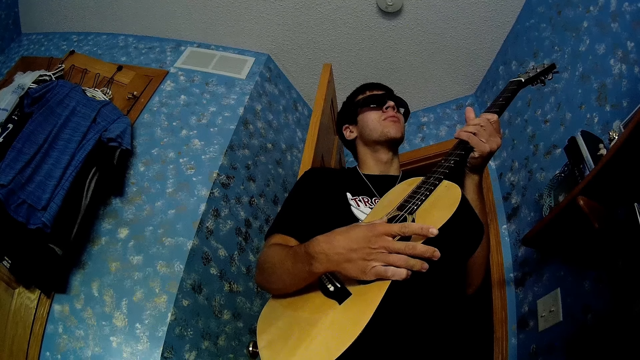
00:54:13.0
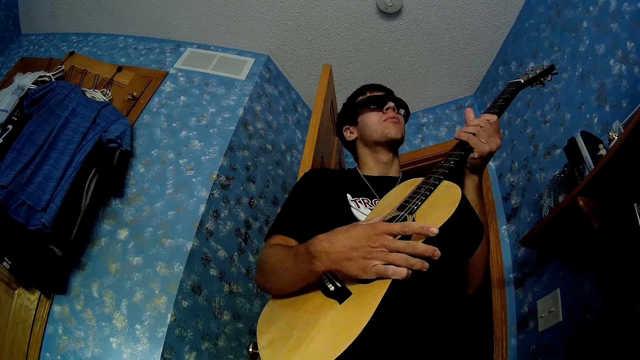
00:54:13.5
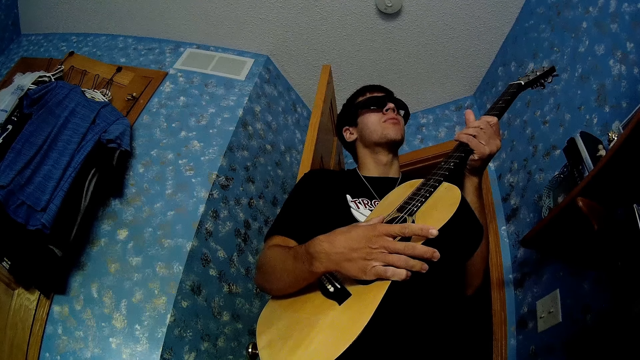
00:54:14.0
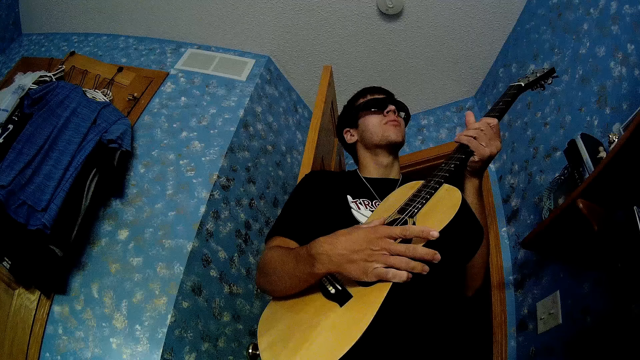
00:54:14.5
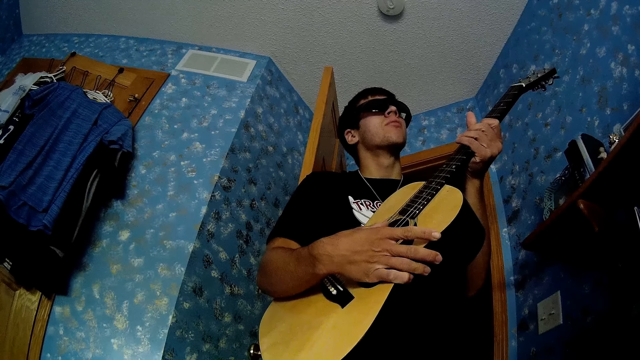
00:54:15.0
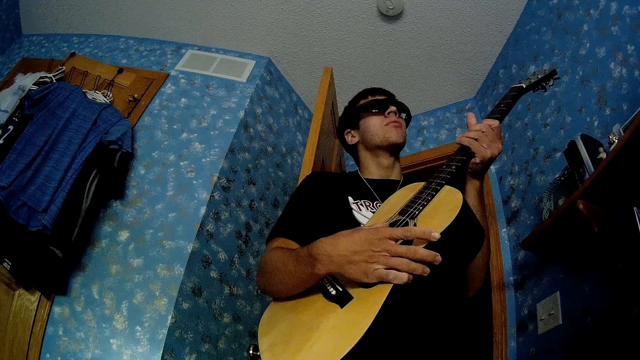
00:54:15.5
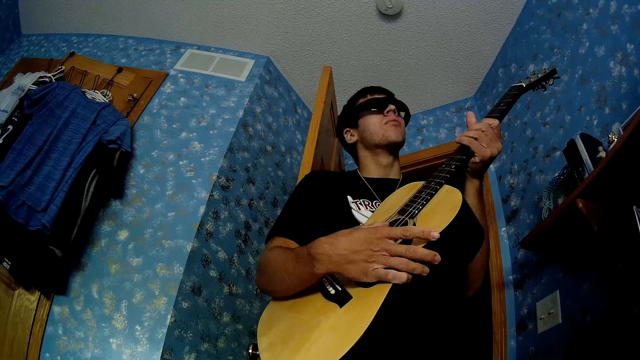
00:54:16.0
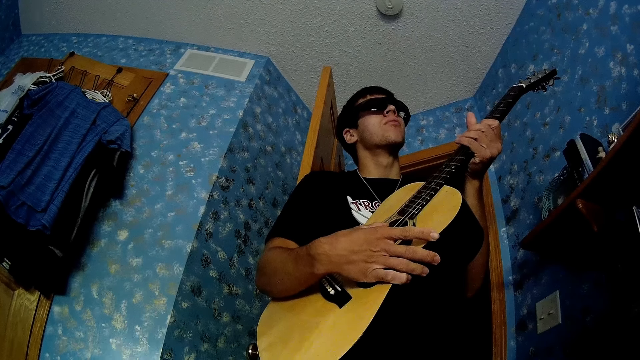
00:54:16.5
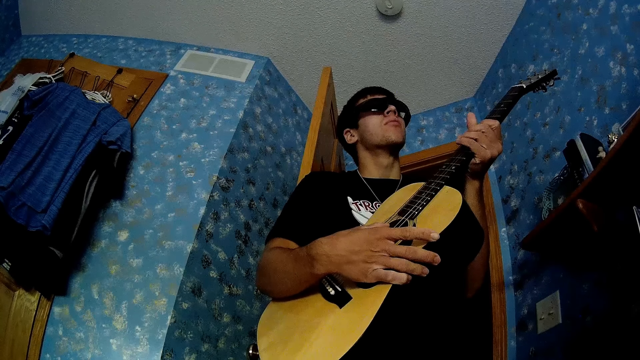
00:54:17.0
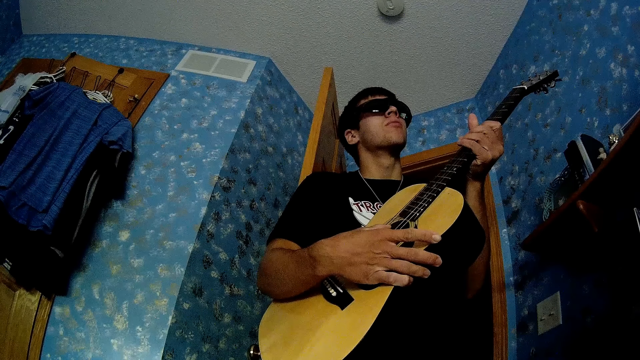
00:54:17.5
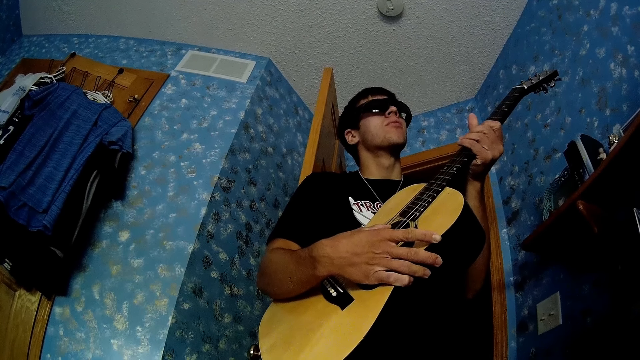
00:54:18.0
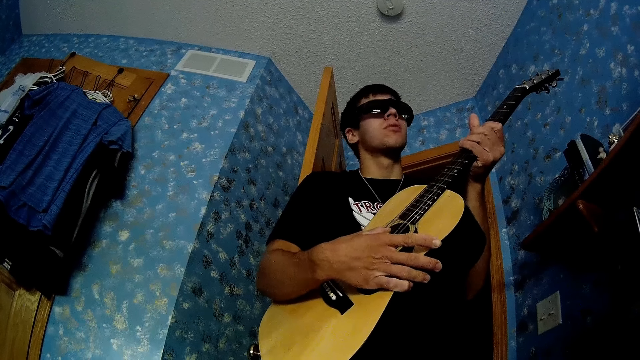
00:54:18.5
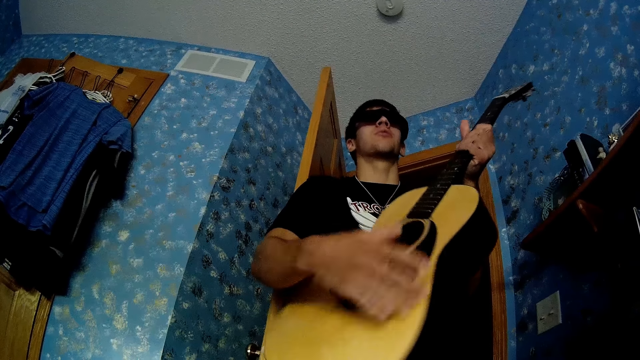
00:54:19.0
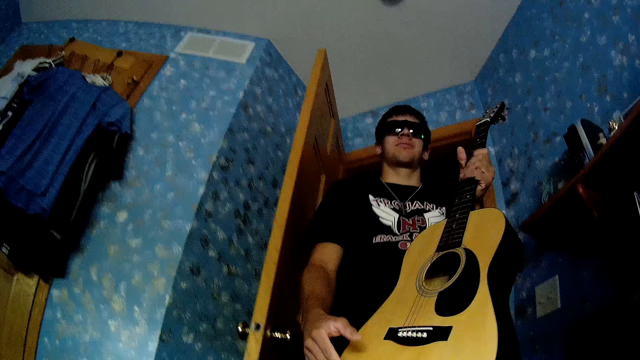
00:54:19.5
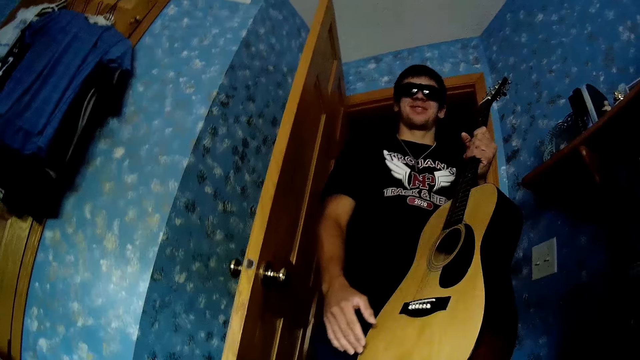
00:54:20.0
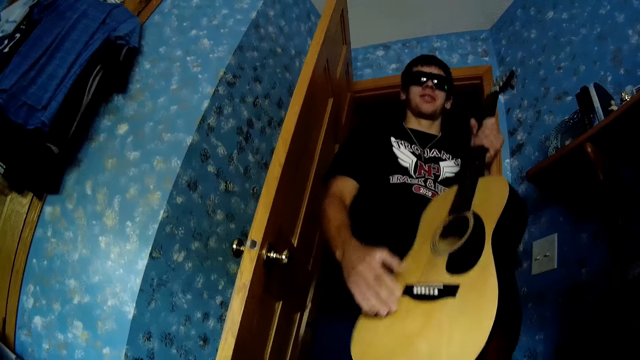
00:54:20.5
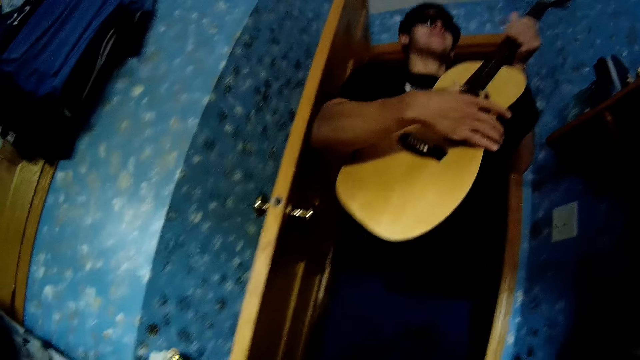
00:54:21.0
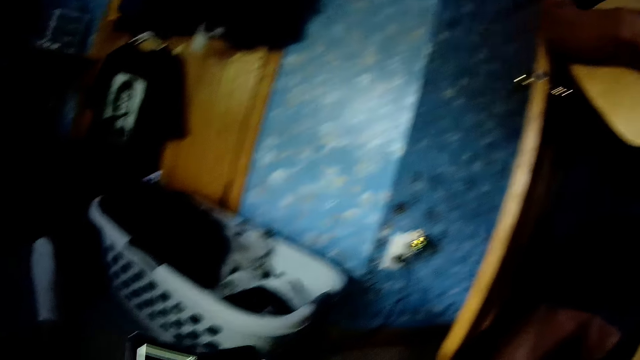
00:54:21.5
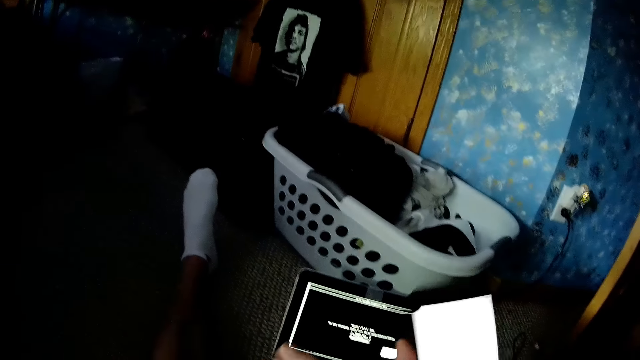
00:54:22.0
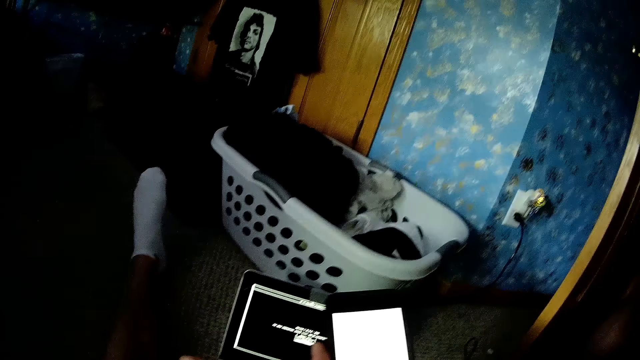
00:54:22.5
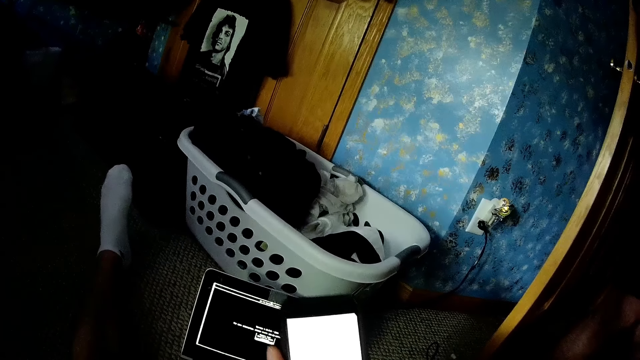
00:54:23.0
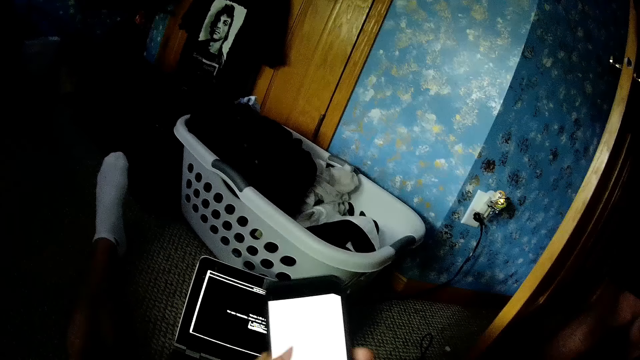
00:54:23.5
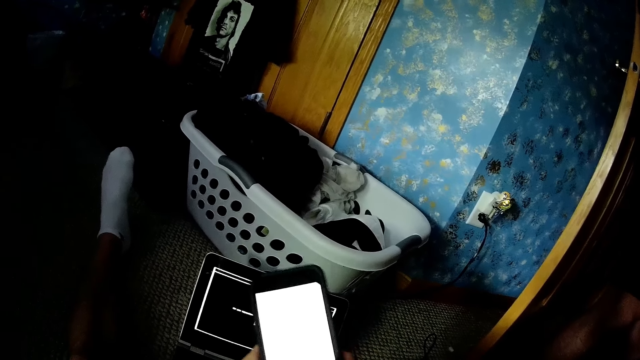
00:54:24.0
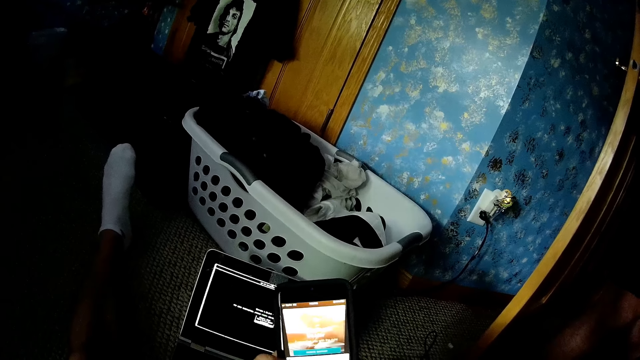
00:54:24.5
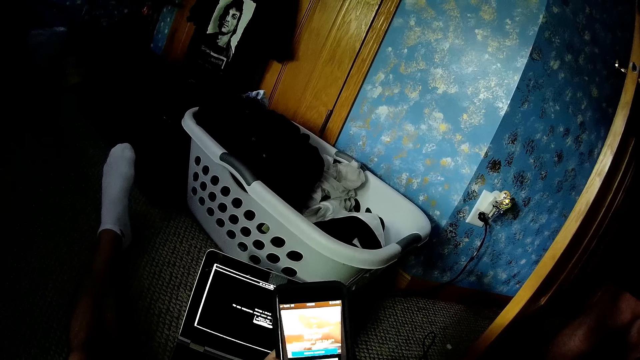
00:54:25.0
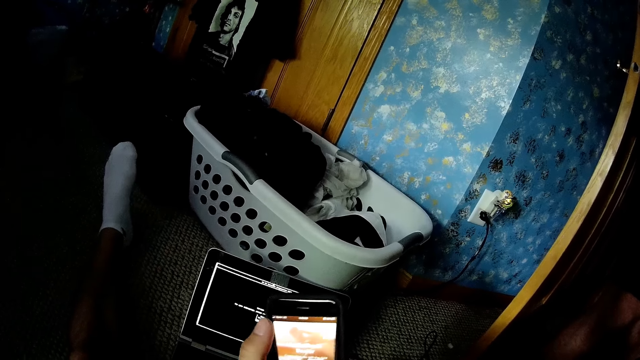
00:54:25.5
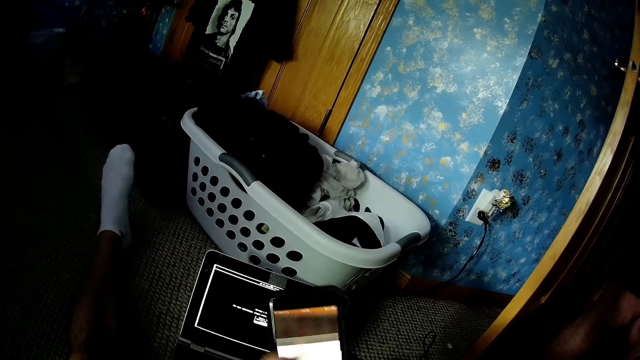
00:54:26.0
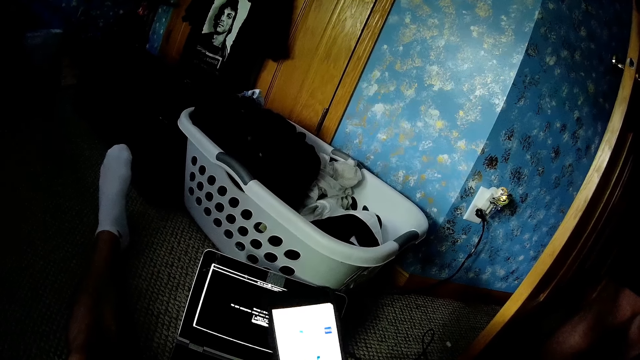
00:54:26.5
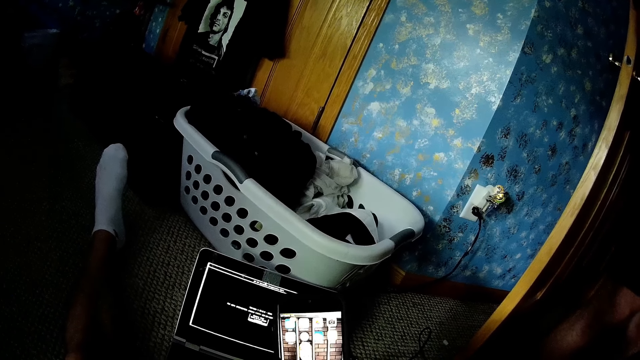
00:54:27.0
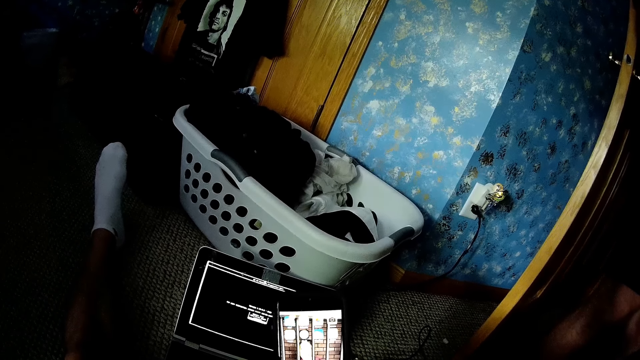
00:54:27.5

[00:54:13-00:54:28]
A person moves the head, moves a hand from a guitar, and lowers the guitar. The person holds the guitar and plays the guitar. The camera wearer looks around. They use a phone. They hold the phone. They move the phone. They press the phone. They remove a finger from the phone.

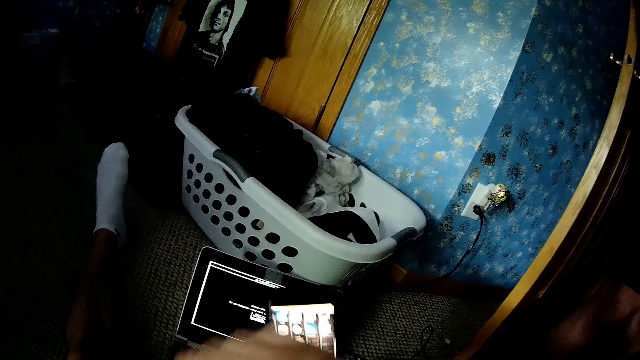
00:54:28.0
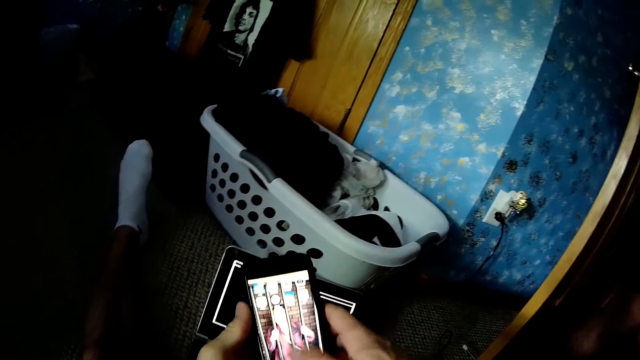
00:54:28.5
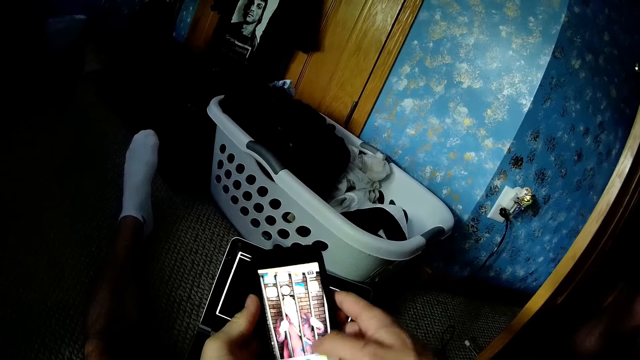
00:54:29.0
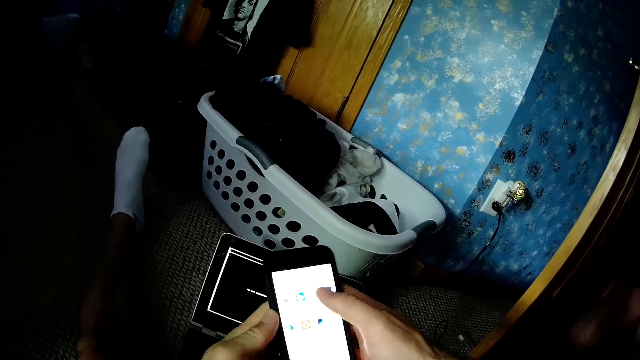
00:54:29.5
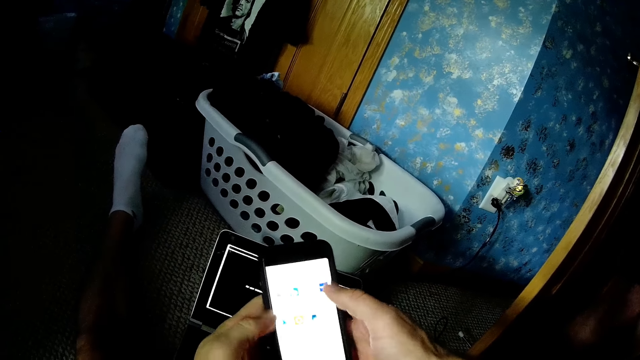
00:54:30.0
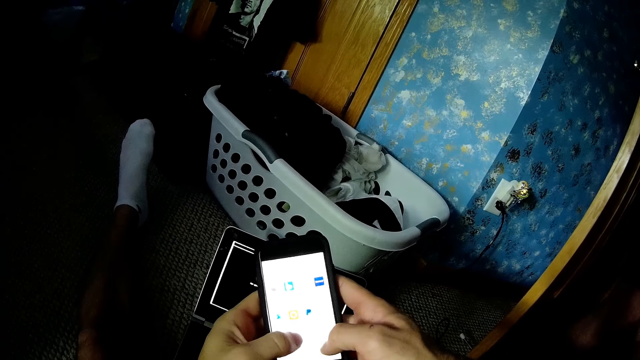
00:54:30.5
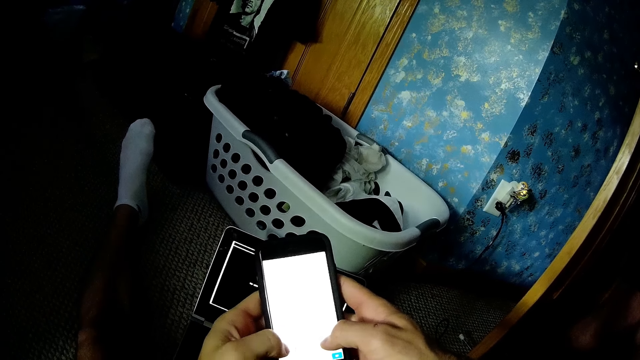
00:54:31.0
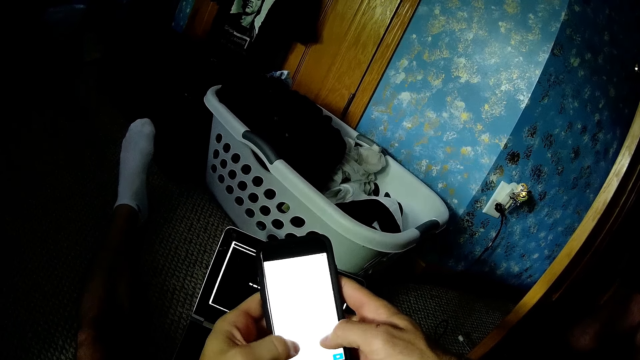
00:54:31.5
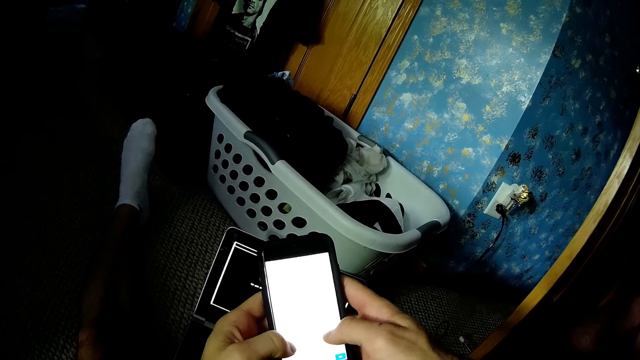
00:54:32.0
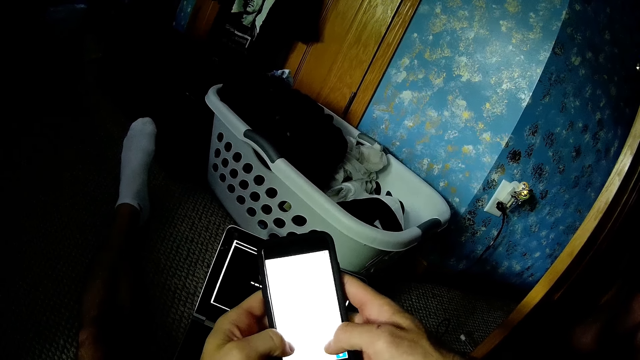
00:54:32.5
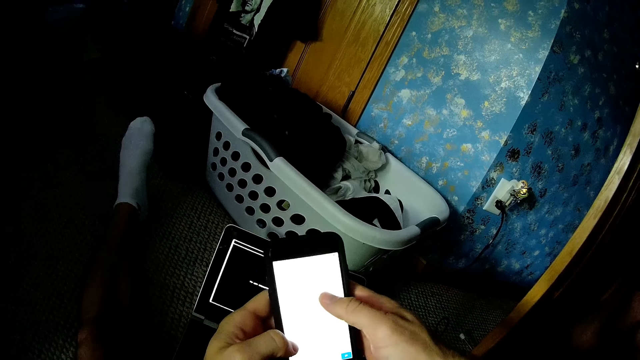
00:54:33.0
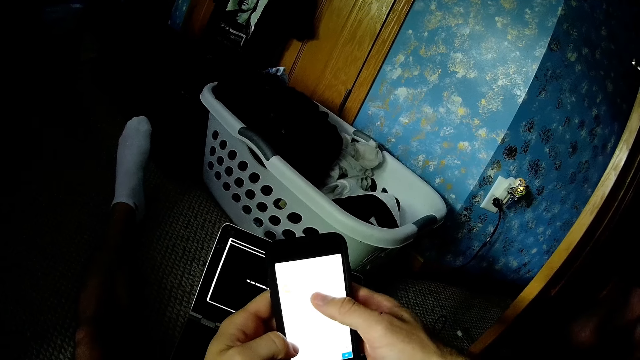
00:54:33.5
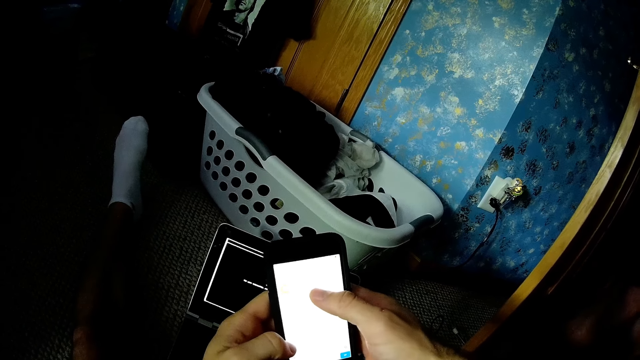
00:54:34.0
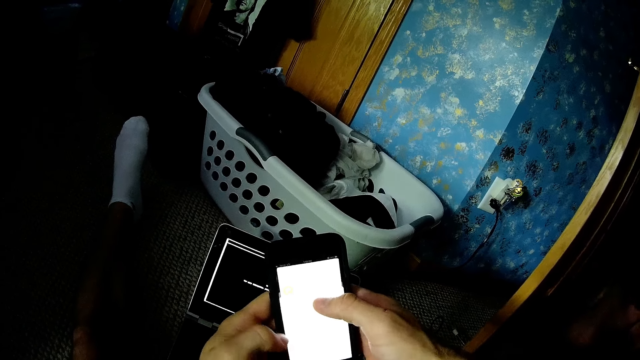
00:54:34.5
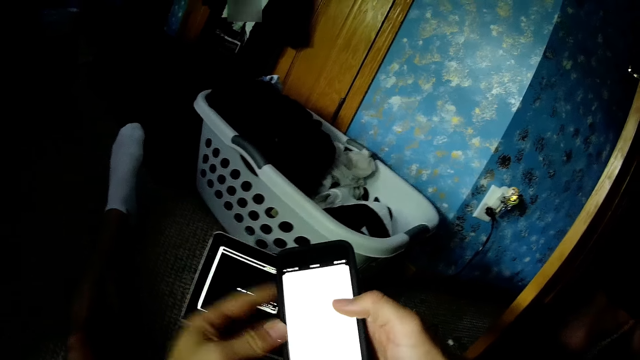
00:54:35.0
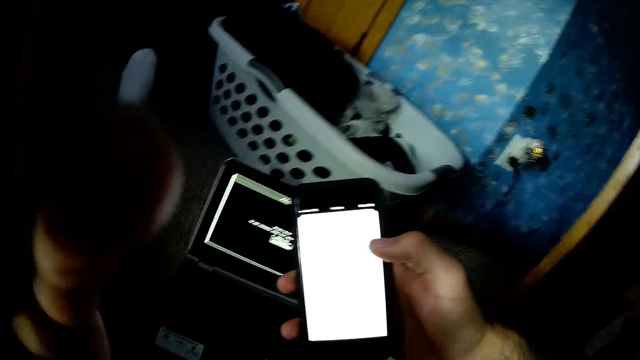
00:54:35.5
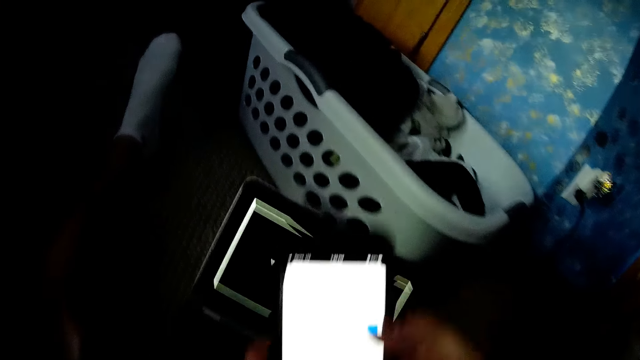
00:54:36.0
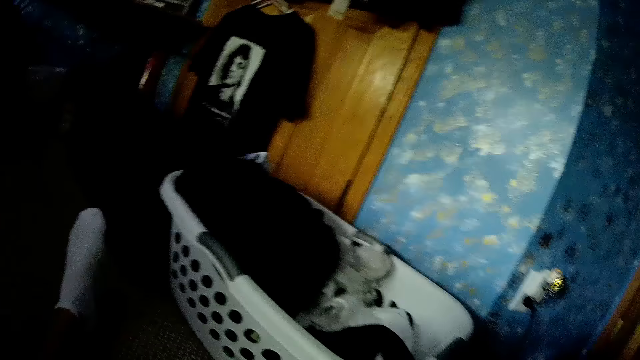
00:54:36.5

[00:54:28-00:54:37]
The camera wearer moves a hand. They press a phone. They touch the camera. They move a hand up.
